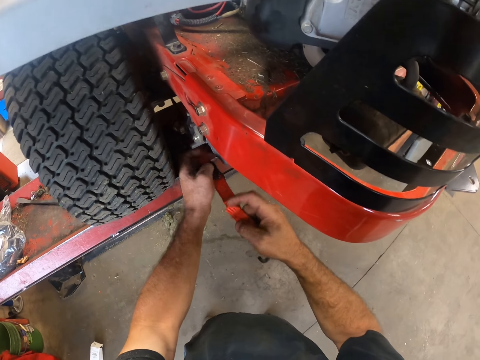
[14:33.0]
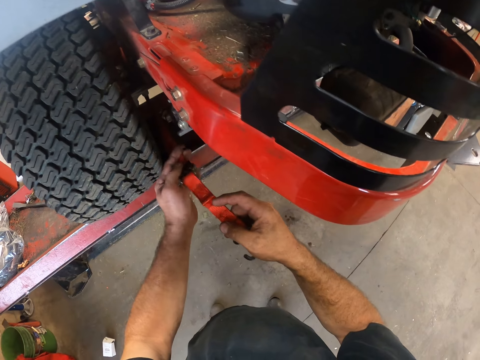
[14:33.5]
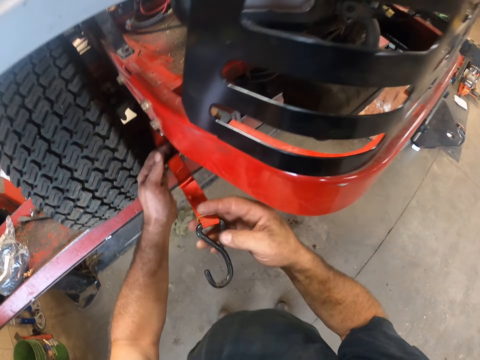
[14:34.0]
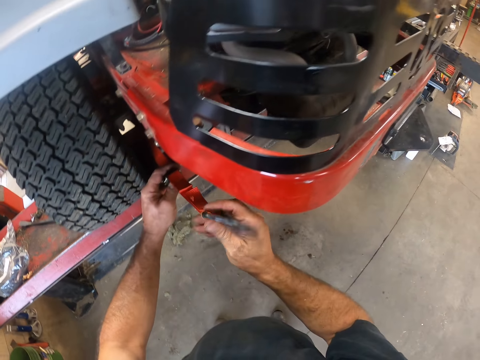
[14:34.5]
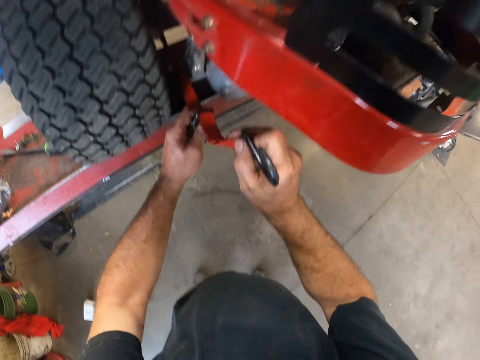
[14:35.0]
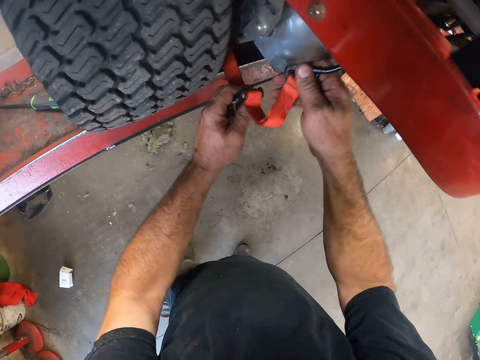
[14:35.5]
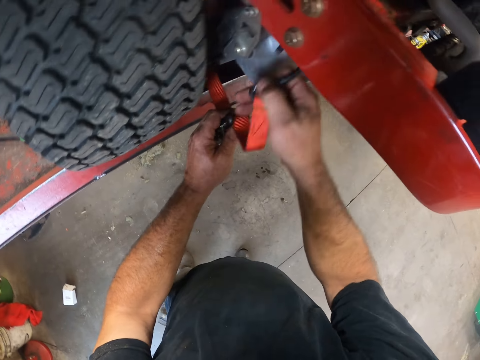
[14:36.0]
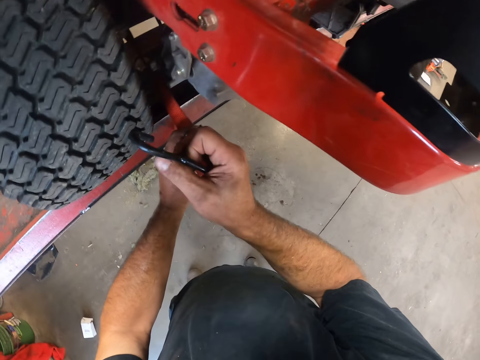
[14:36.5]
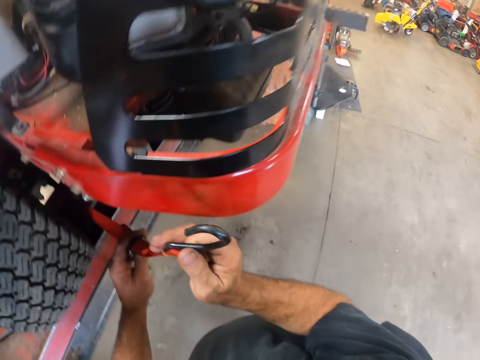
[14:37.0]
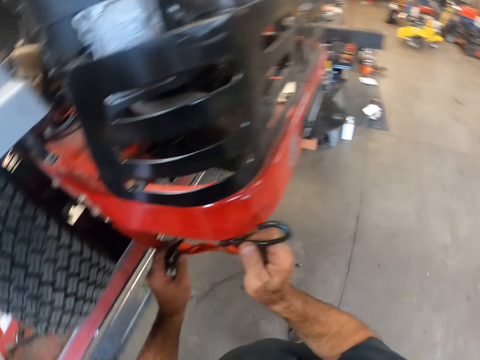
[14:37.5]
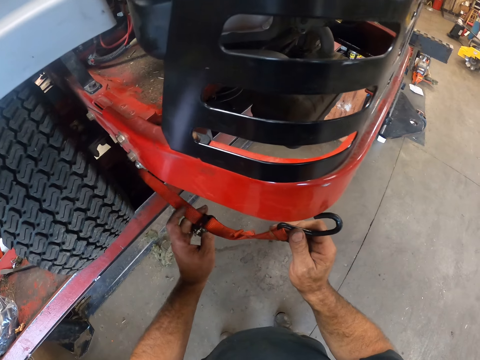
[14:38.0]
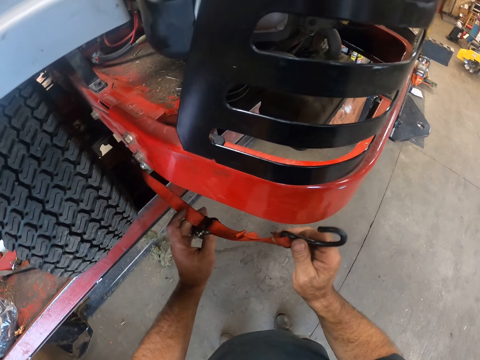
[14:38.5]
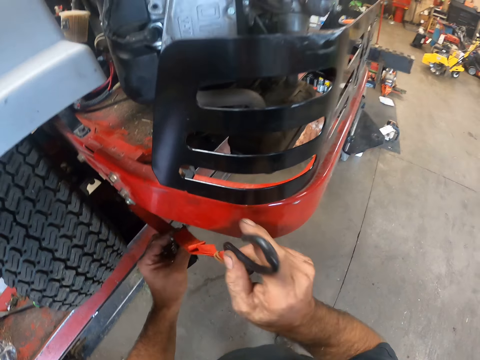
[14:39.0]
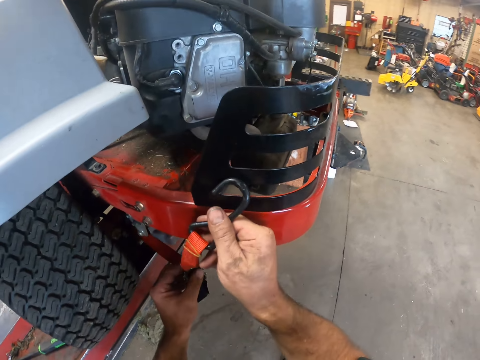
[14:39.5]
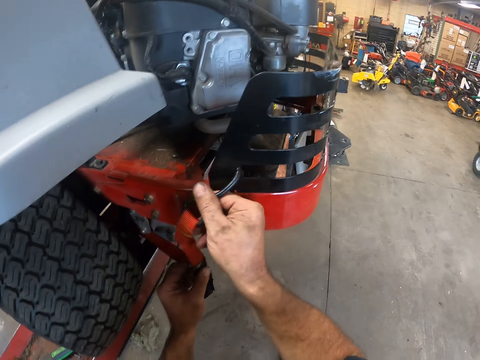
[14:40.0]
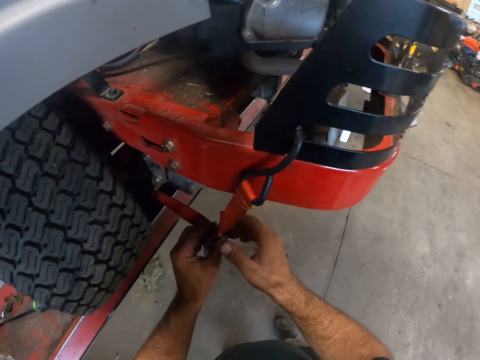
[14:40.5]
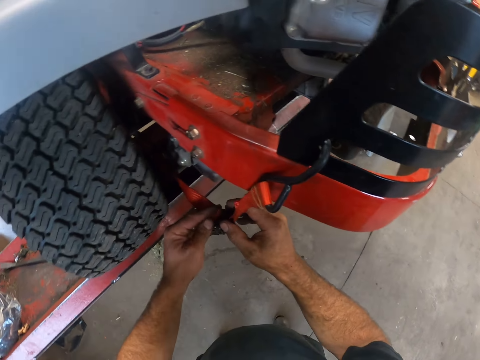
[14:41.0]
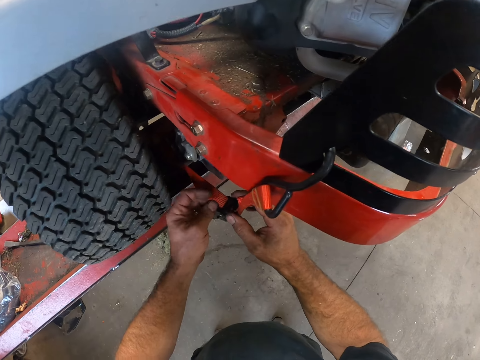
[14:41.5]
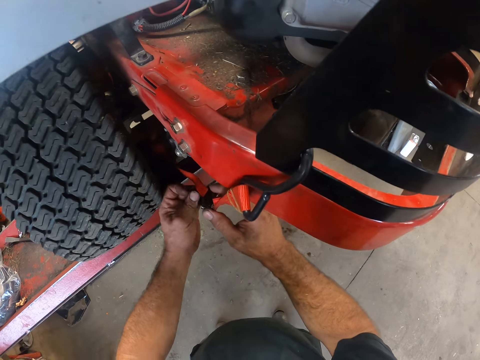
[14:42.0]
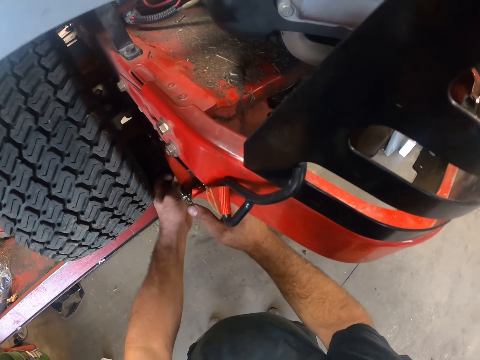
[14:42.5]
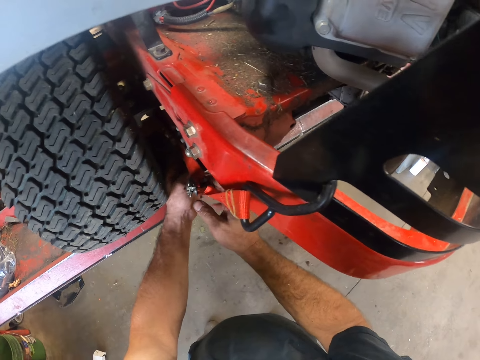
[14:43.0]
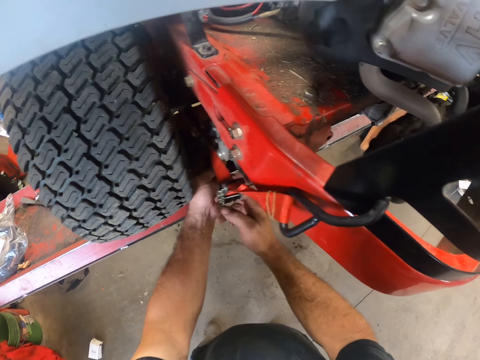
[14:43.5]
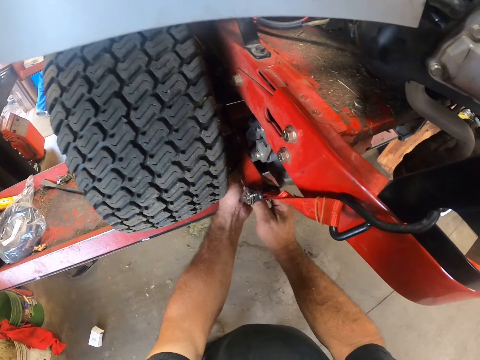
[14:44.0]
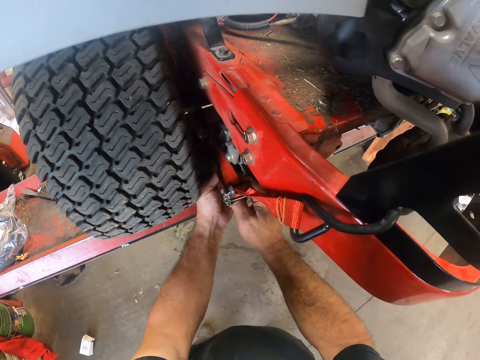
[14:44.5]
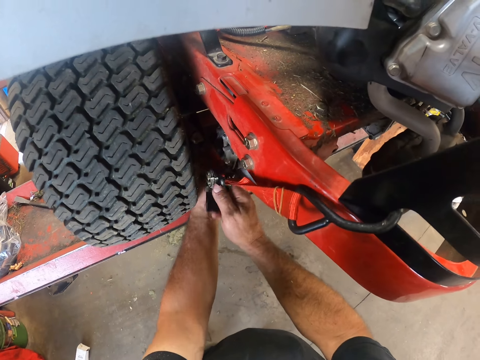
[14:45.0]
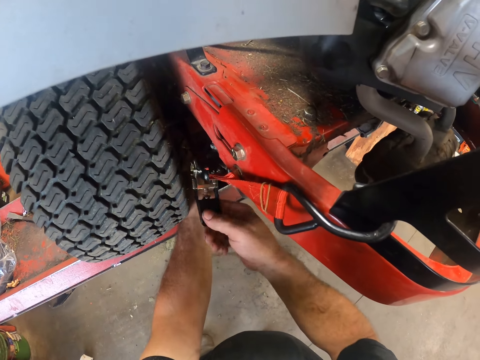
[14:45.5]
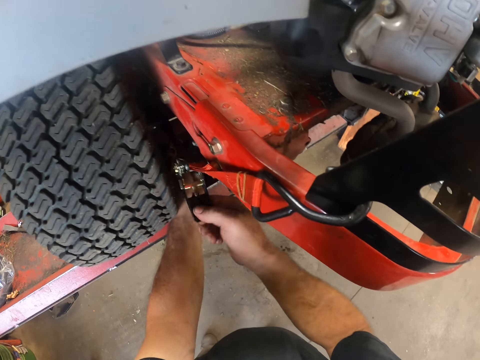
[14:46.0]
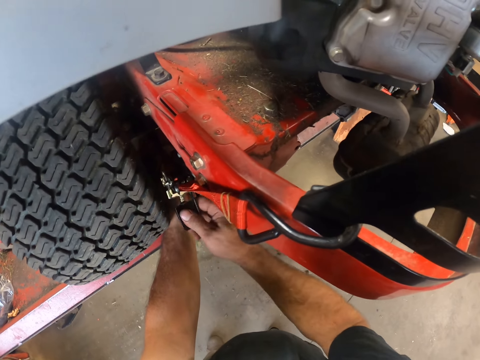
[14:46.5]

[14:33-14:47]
The camera wearer fixes a hook. They hang the ratchet close to the rear wheel of the lawnmower. They hold a belt. They fasten the ratchet rope through its pulley.

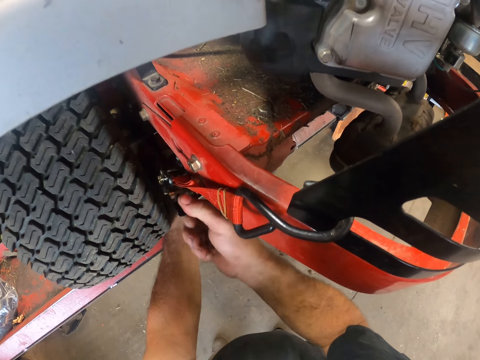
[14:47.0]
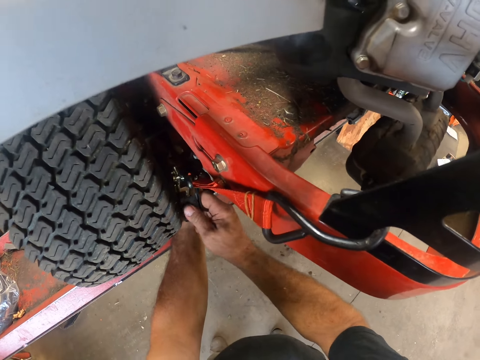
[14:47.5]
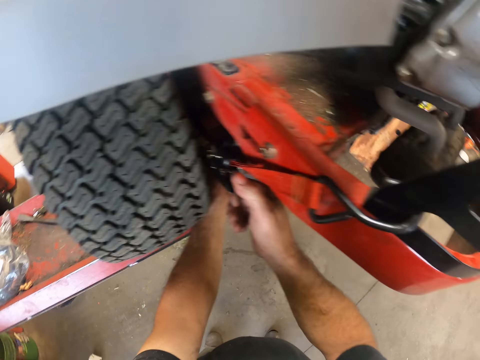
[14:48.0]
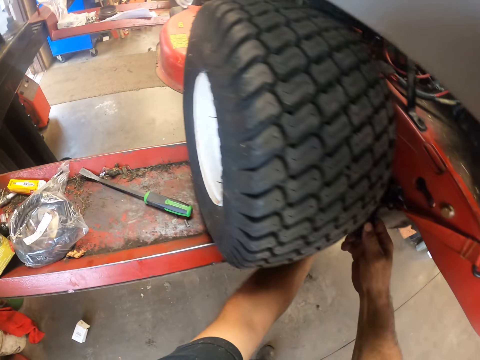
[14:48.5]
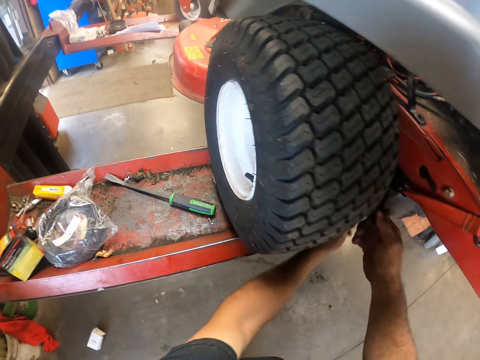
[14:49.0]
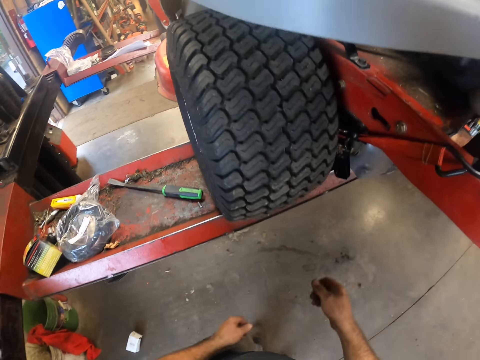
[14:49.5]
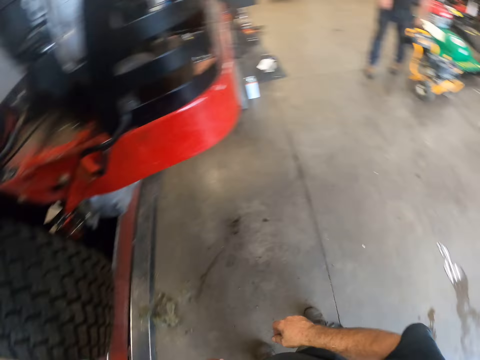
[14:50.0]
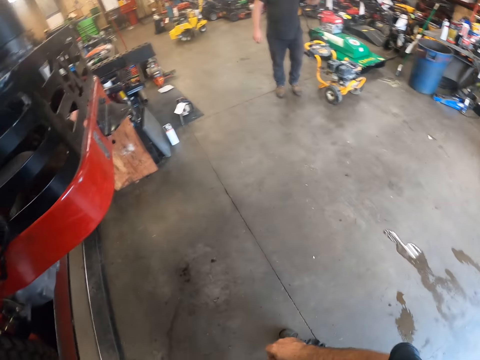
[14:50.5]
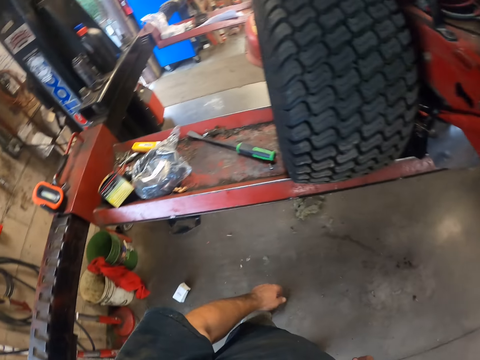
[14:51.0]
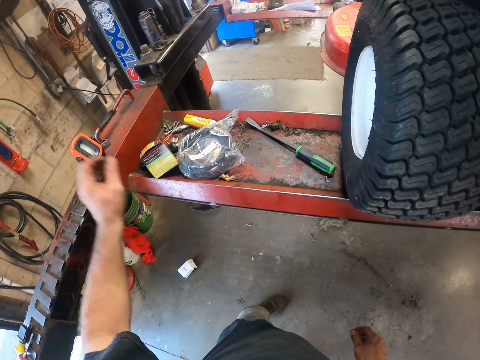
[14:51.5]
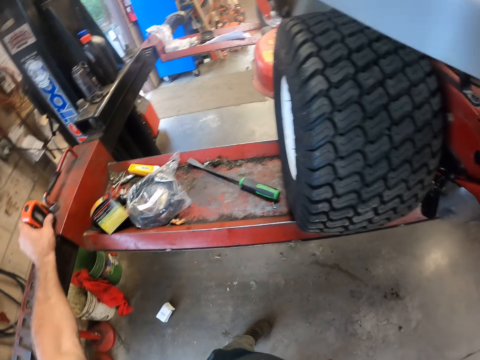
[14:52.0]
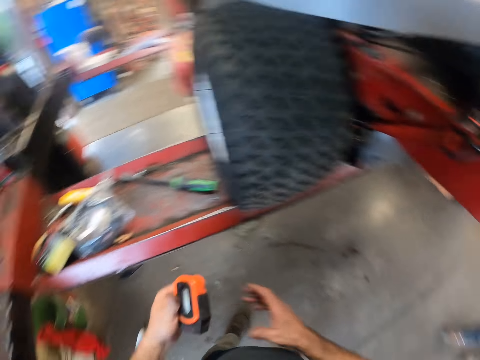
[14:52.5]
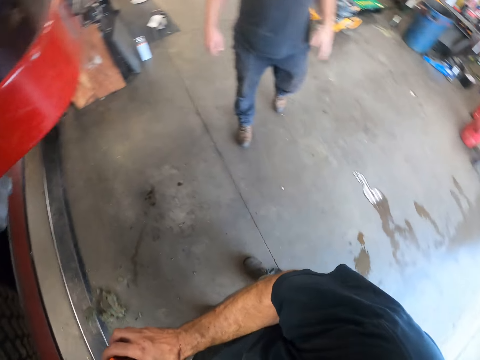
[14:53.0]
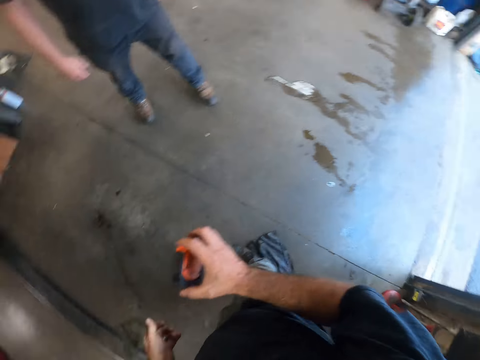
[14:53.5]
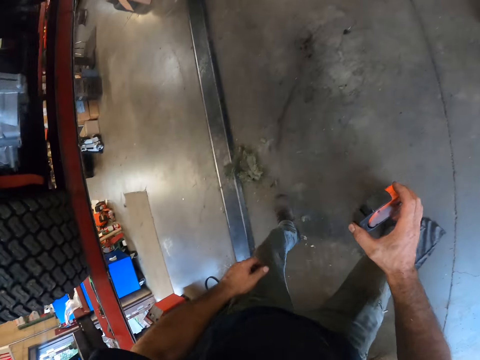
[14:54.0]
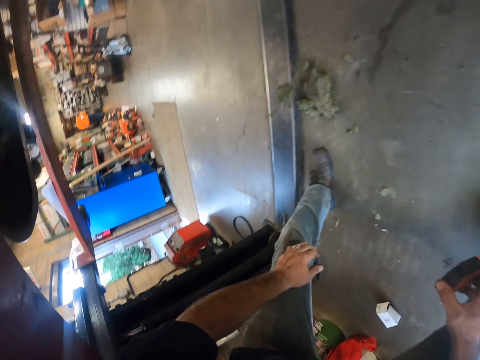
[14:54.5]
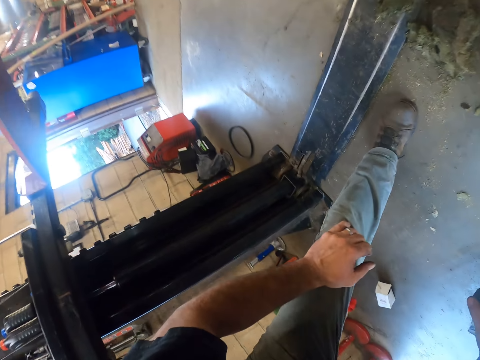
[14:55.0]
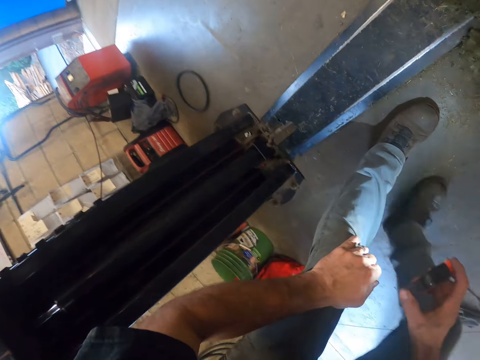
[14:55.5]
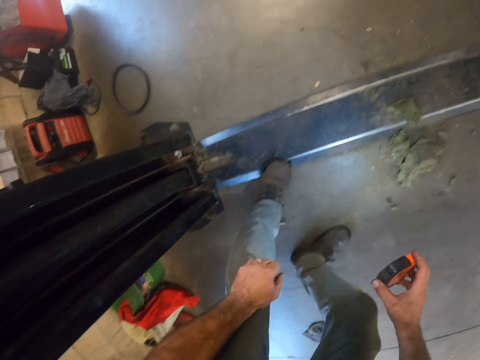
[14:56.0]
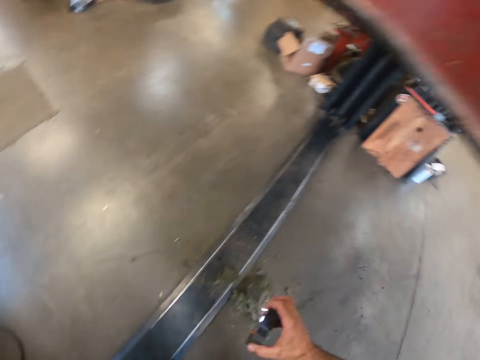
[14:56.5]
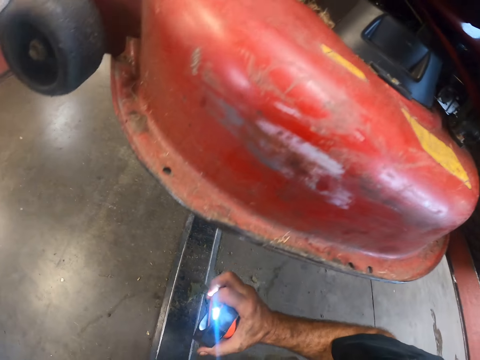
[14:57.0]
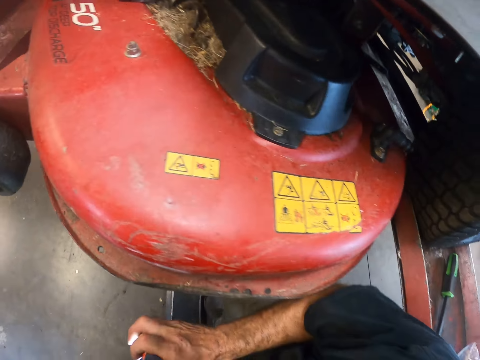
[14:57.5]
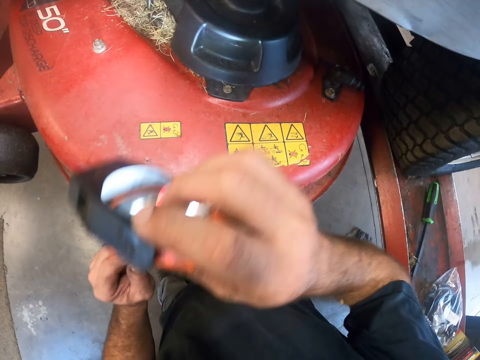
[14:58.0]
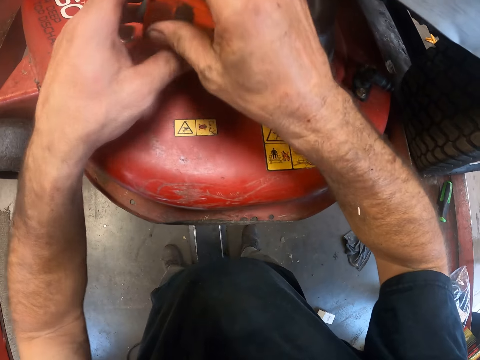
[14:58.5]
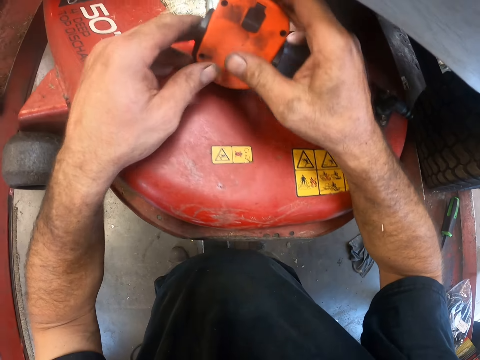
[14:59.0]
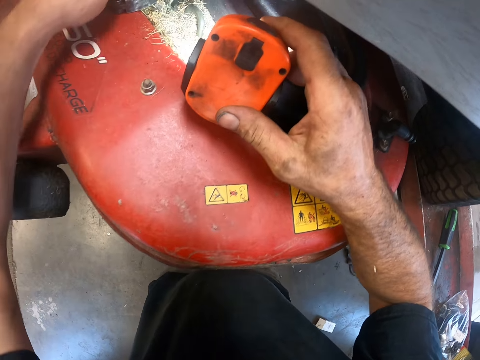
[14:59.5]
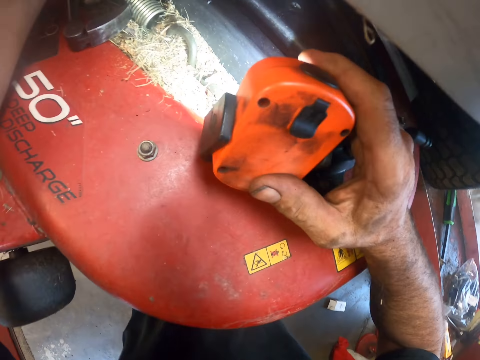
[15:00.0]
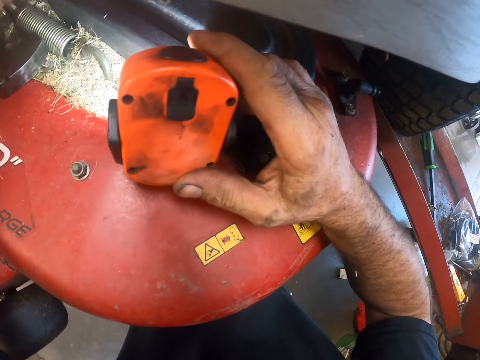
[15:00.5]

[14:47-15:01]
The camera wearer looks around. Another man walks towards the camera wearer. The camera wearer picks up a flashlight from the hydraulic lift with his left hand. He passes the flashlight to his right hand. He bends under the hydraulic lift to the other side of the lawnmower. He puts on the flashlight with his right hand. He places the flashlight on the cutting deck. He holds something.
